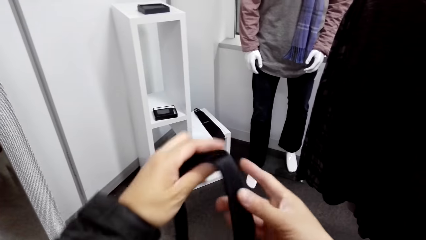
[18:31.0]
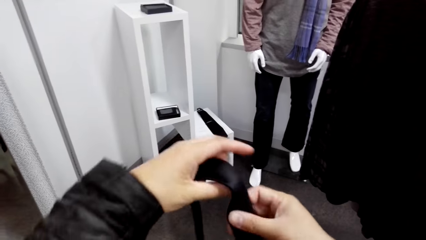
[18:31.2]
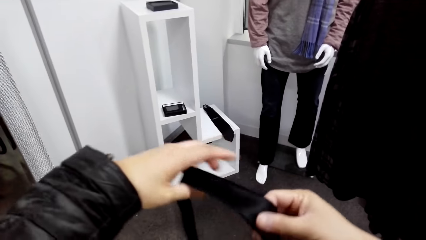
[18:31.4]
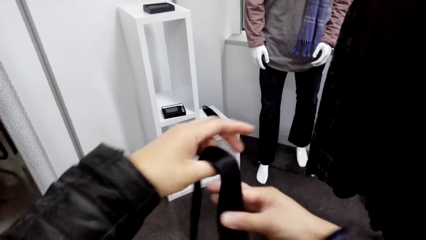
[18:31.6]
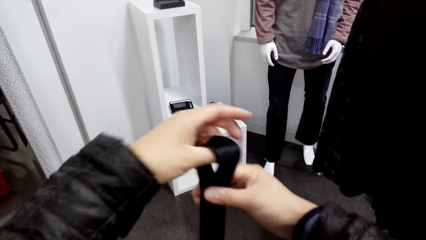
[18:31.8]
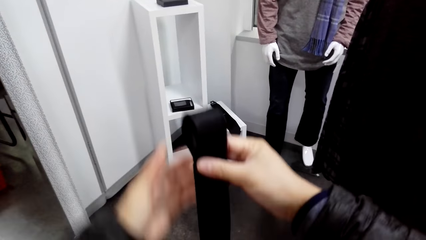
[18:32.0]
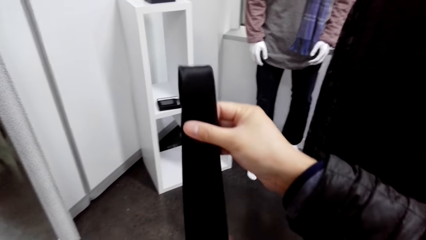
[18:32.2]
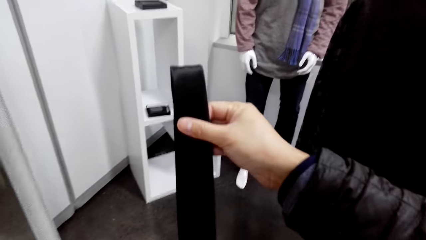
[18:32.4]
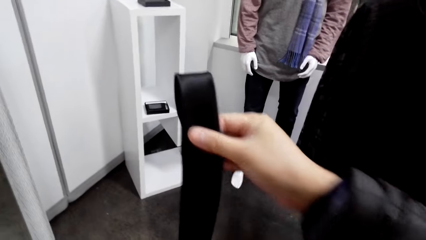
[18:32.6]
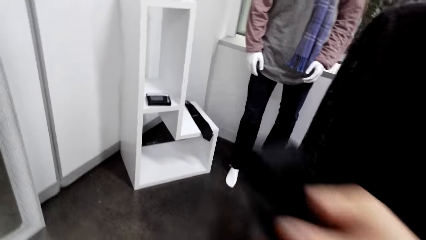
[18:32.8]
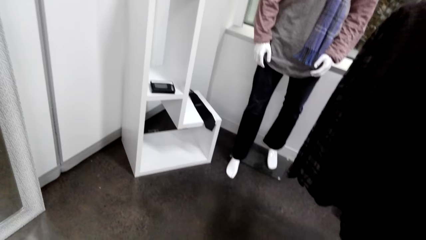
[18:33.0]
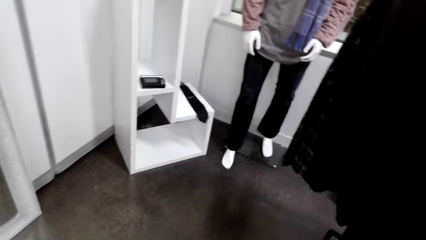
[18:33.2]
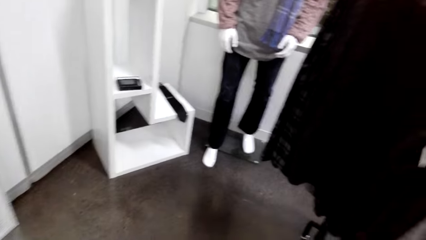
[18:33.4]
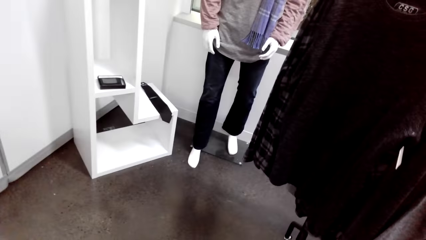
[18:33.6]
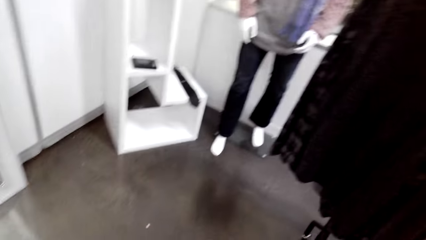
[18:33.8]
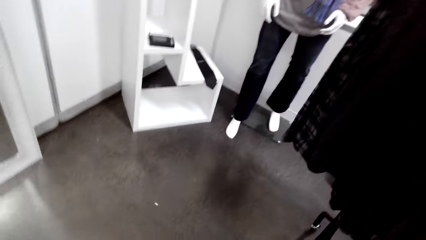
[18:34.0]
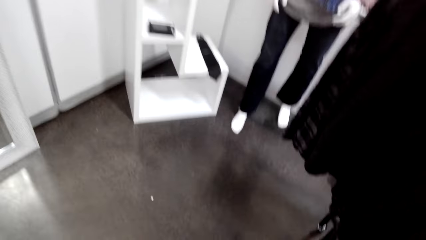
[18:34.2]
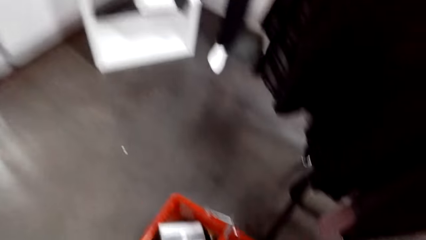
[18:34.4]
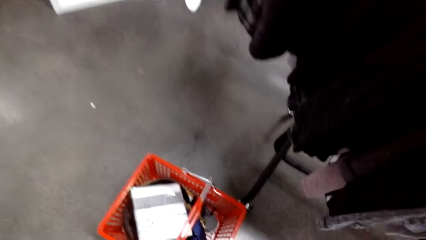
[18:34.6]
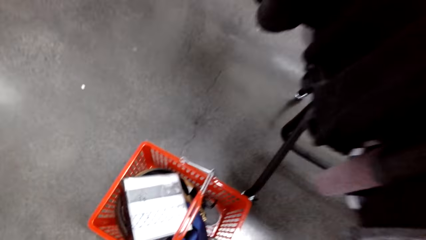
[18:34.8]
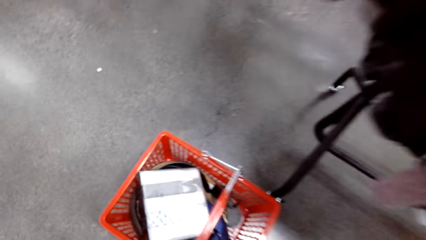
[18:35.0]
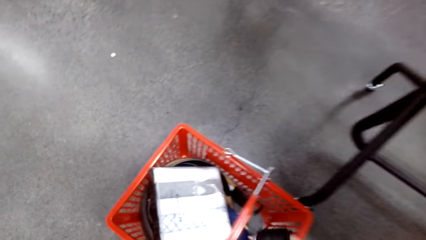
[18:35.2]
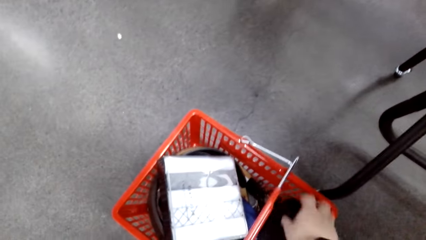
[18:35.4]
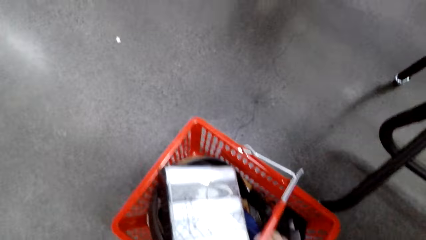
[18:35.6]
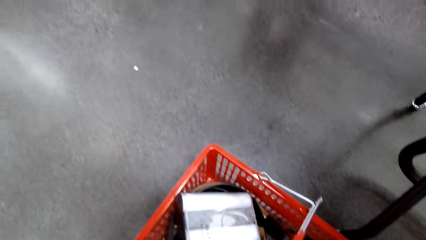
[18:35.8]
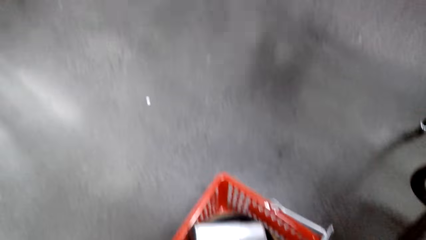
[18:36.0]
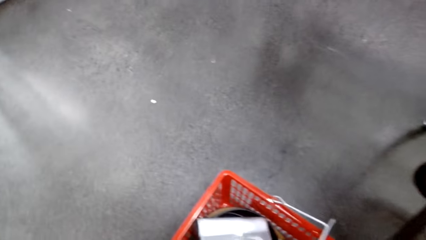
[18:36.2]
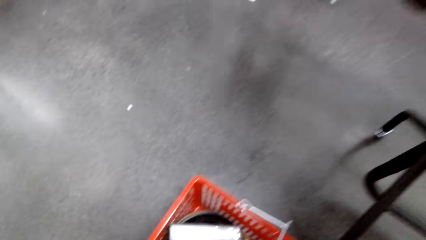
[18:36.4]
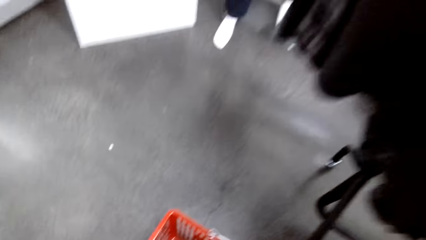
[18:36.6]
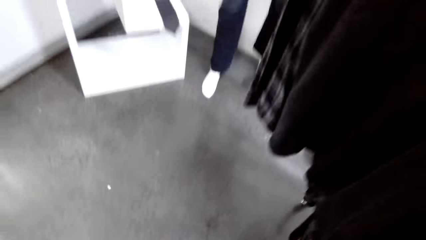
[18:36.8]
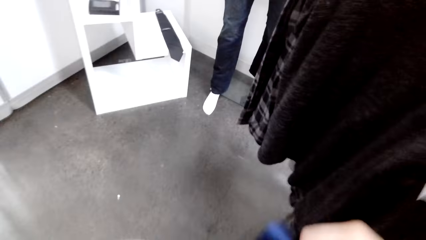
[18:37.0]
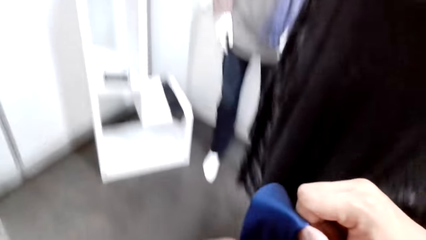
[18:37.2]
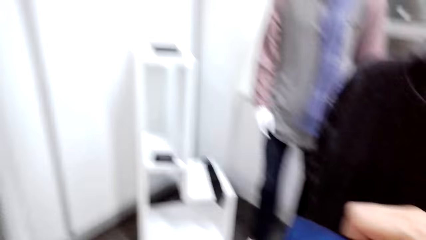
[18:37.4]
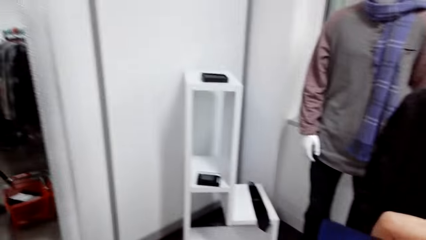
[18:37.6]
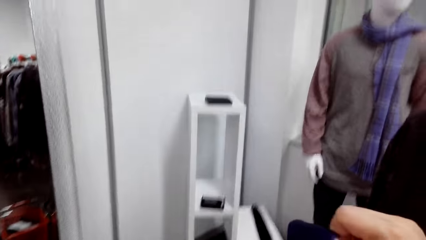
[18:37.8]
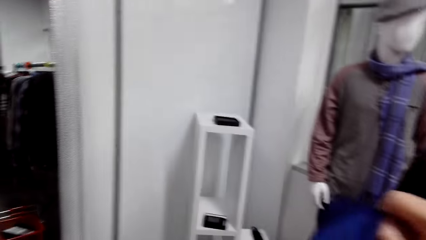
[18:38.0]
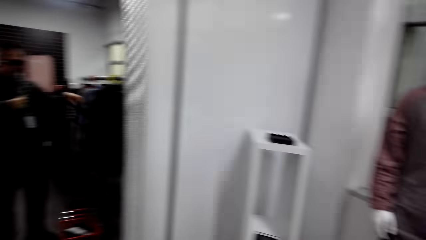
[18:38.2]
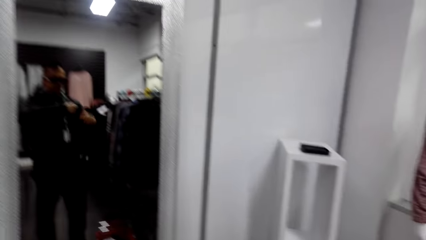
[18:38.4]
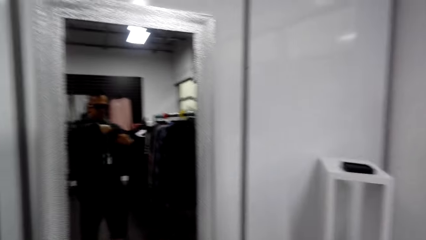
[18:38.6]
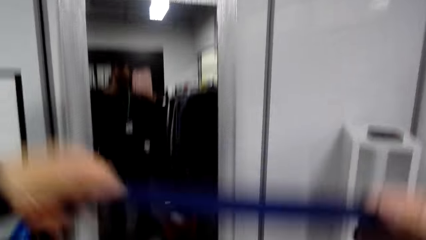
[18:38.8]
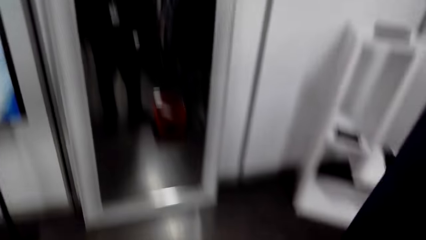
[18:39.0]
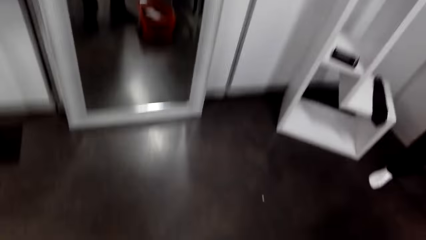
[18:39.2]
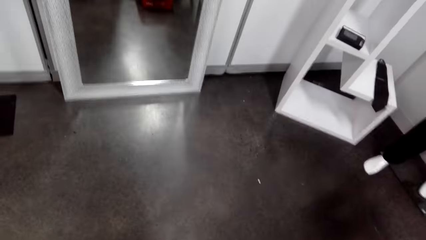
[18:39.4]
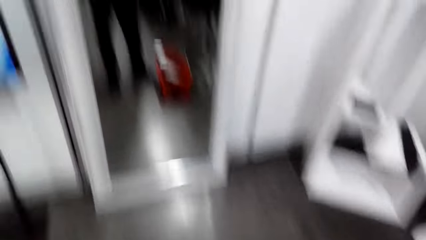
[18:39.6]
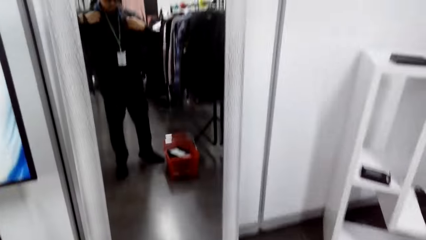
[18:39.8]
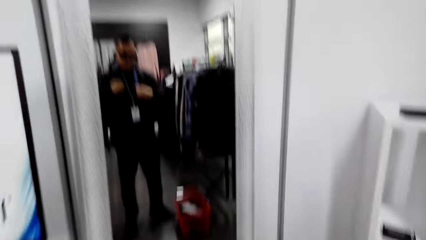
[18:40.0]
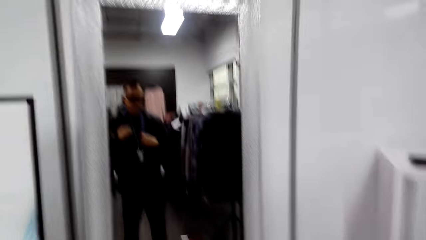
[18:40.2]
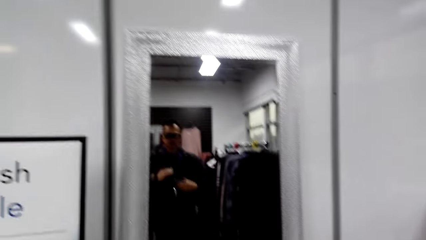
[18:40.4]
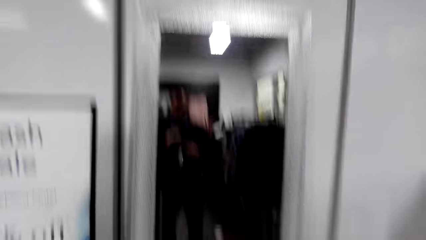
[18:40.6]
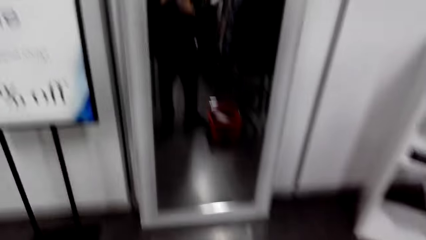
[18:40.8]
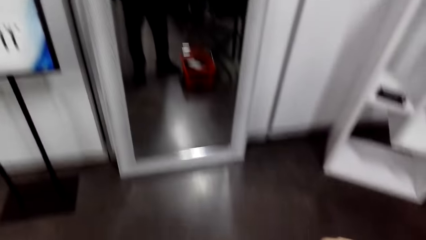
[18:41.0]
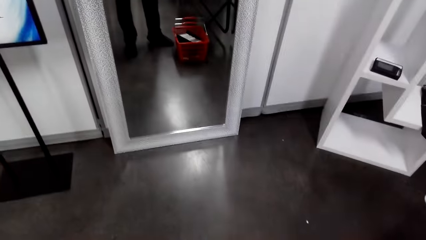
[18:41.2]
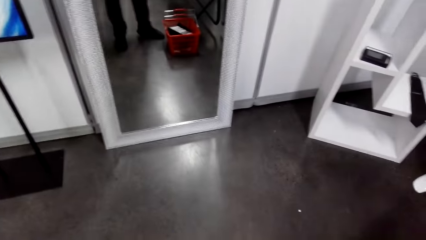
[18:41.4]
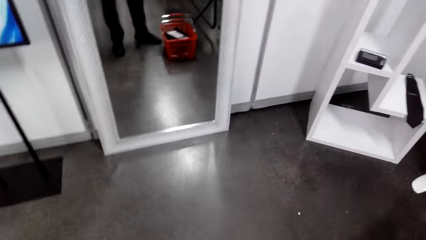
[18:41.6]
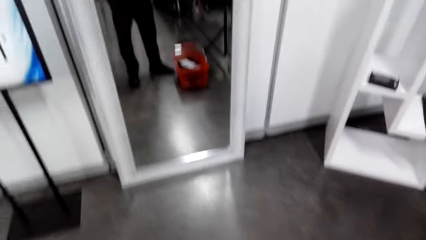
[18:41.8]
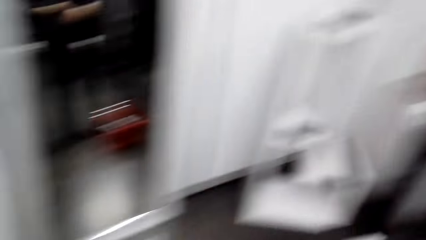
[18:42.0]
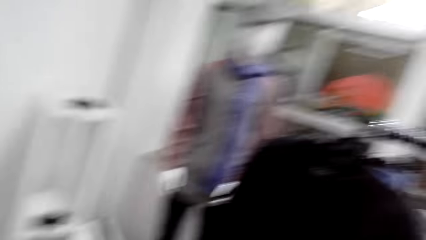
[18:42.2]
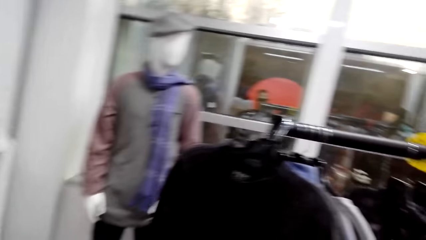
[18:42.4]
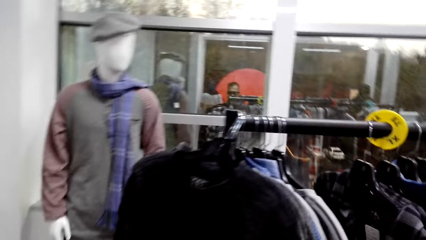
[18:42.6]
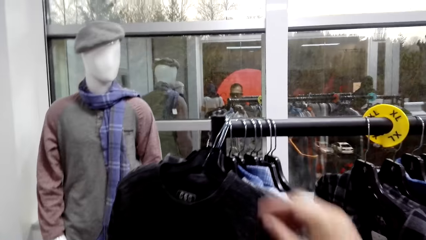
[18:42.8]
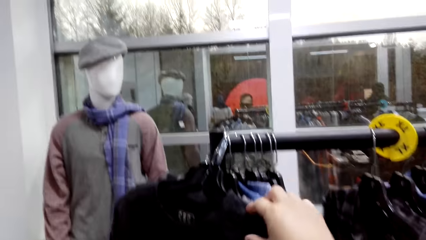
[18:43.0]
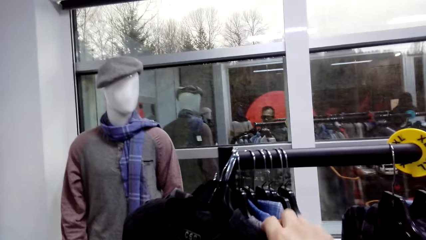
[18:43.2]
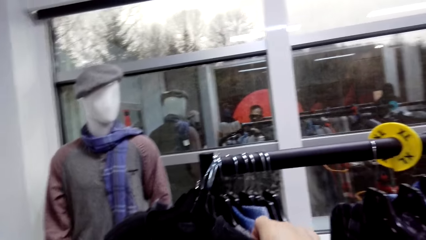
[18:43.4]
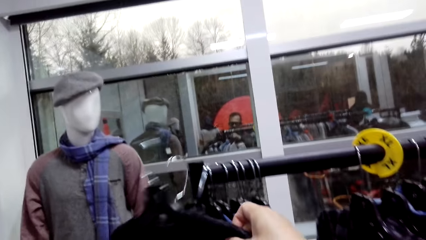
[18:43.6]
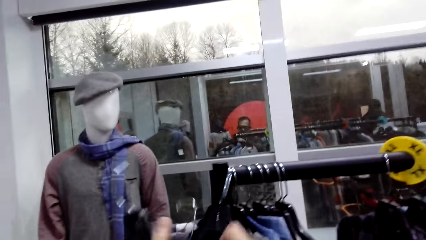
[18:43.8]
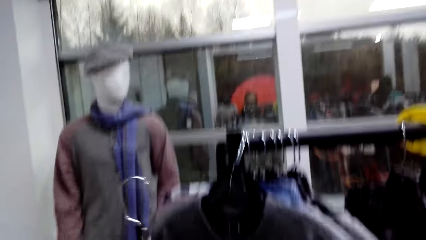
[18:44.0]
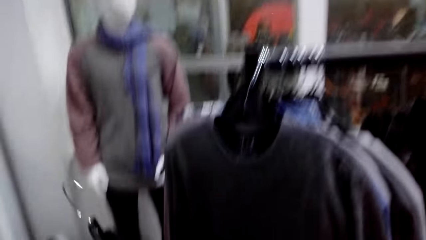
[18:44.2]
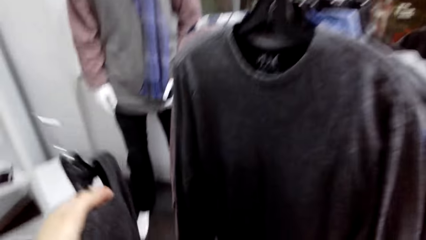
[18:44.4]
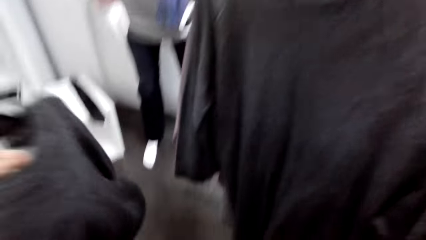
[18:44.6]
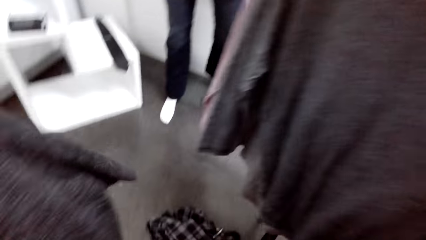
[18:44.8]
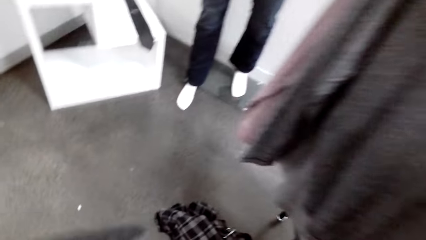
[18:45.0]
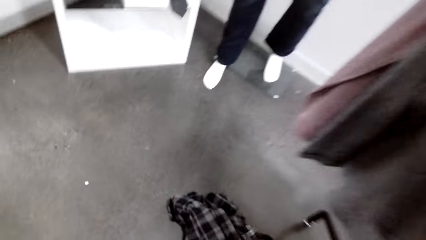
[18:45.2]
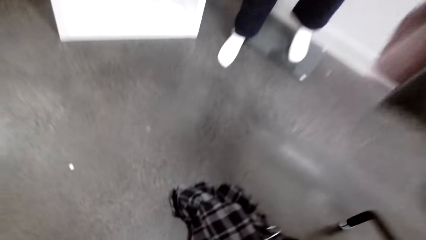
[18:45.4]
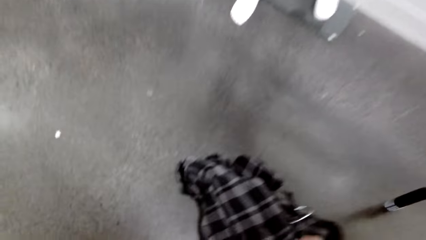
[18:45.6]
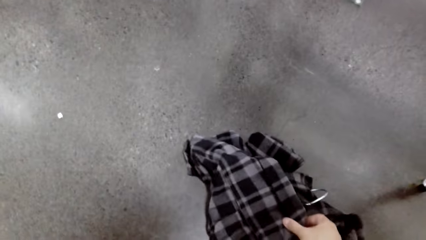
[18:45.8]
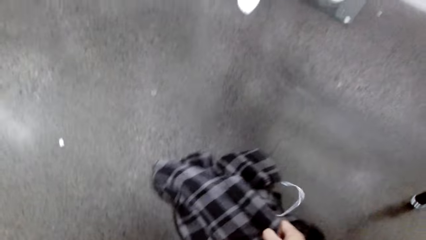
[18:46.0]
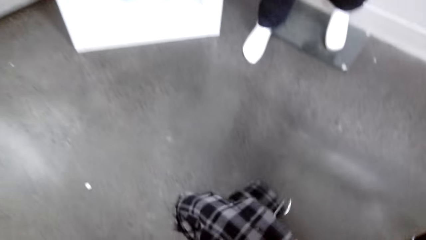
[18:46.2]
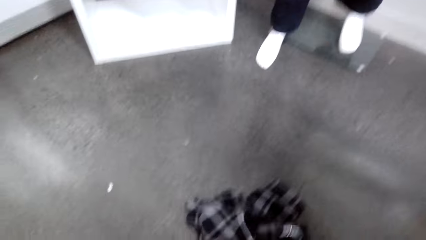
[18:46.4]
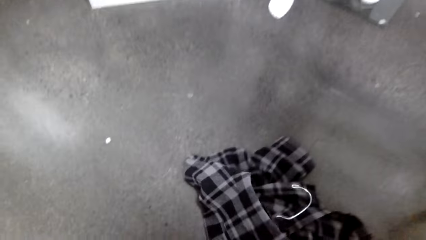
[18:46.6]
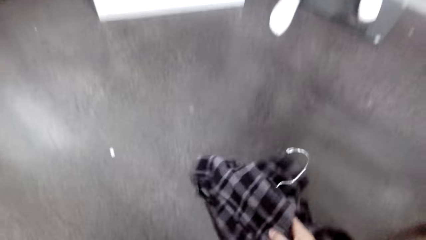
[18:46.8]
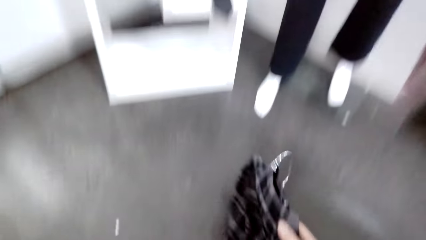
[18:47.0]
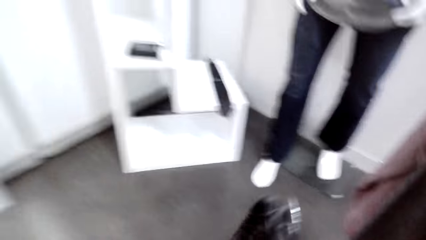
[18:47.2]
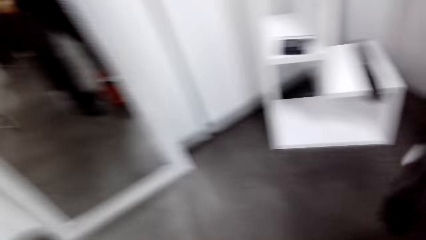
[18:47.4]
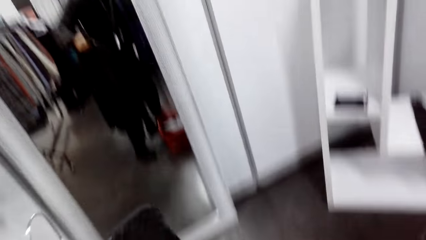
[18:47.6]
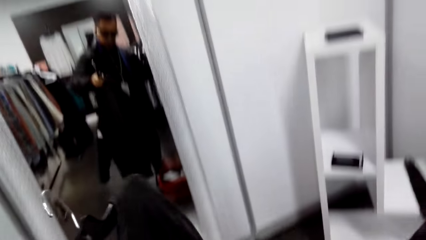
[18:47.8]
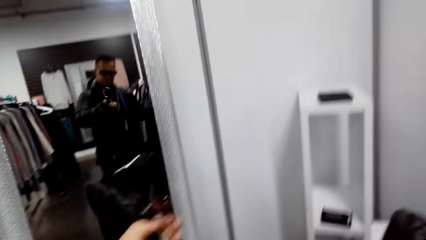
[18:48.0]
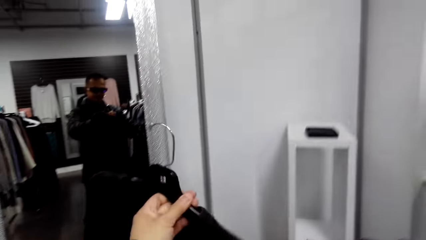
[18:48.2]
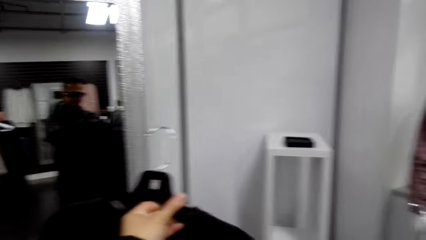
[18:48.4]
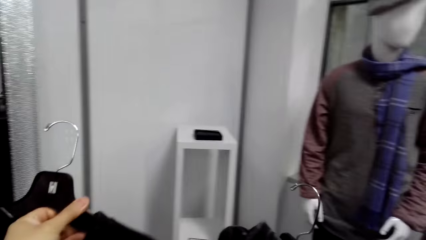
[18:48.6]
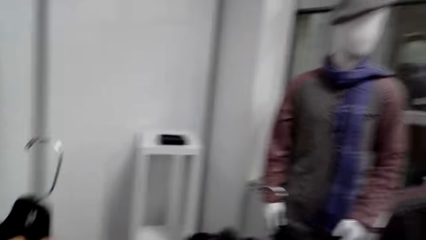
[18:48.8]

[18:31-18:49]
The camera wearer folds a tie. They look around. They put the tie in a shopping basket. They pick up a t-shirt from the hanger. They put on the tie. They turn around. They pick up the t-shirt from the hanger. They remove a sweater on the clothing rail. They pick up a shirt.
